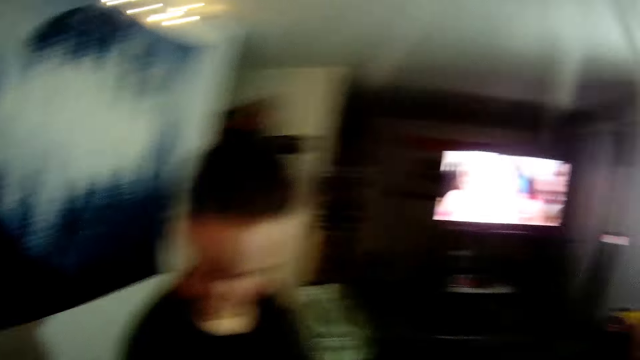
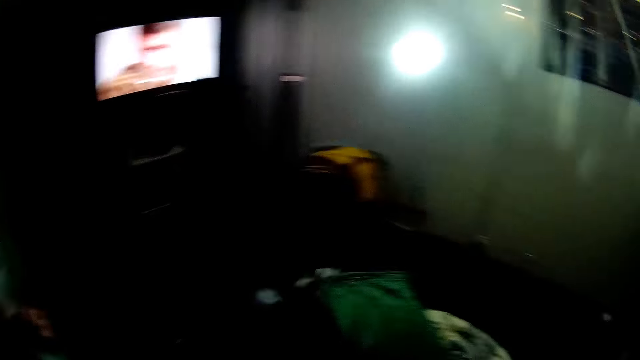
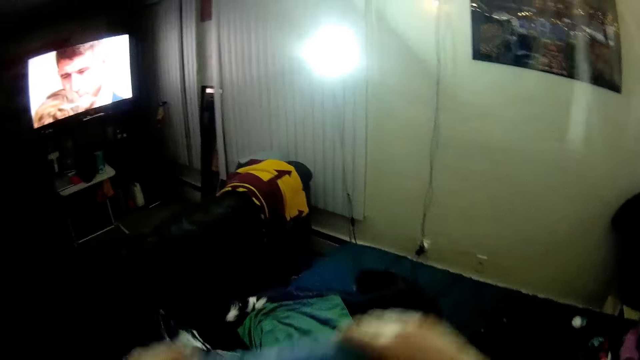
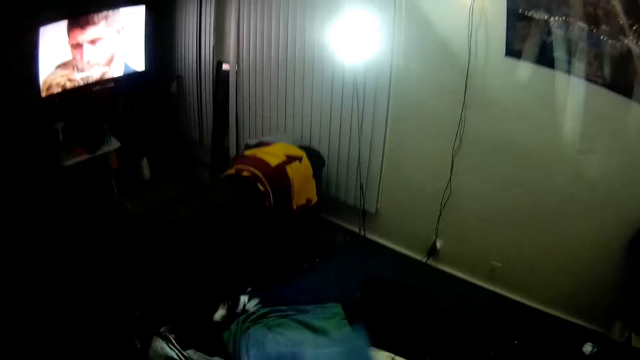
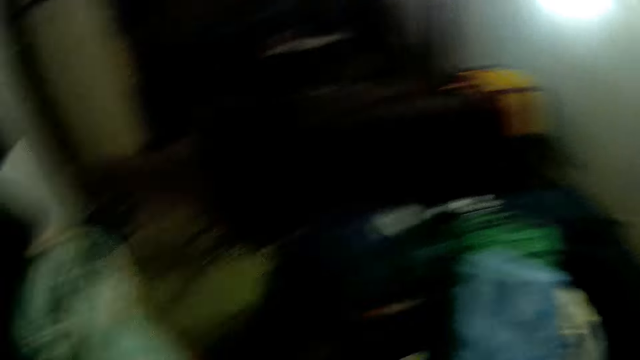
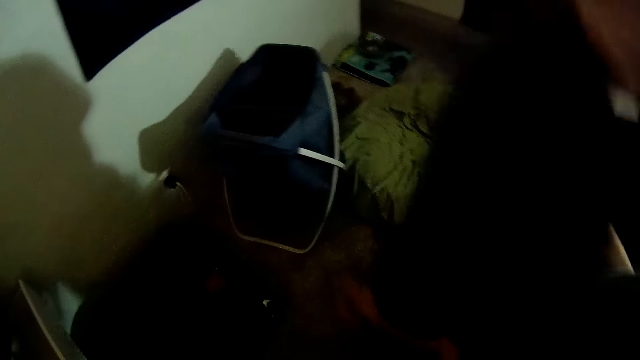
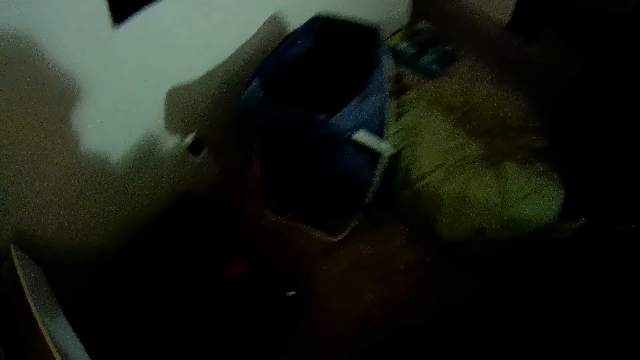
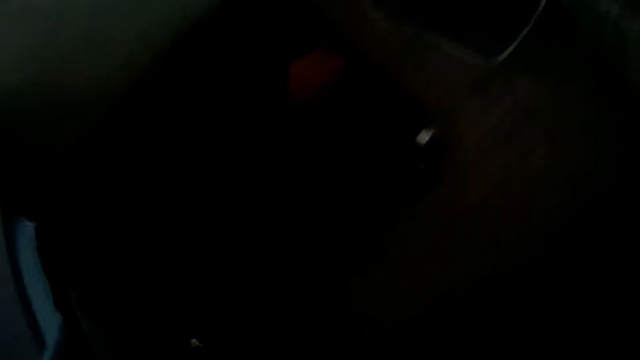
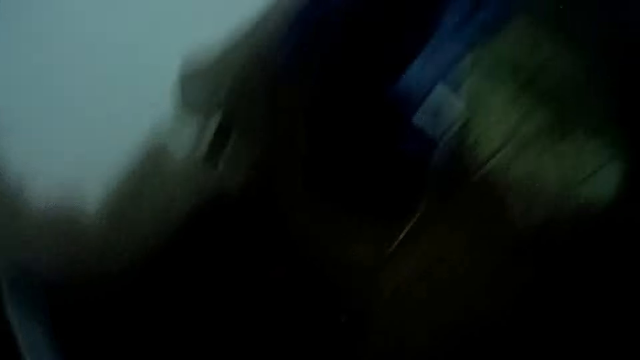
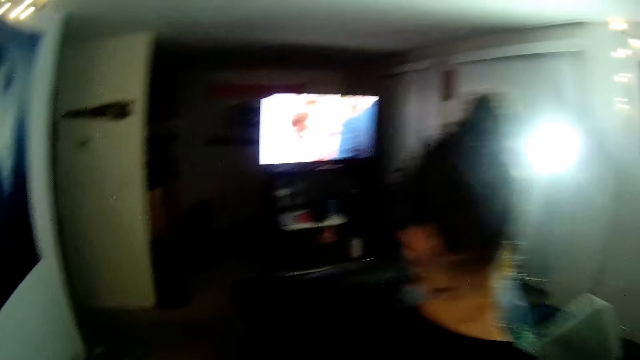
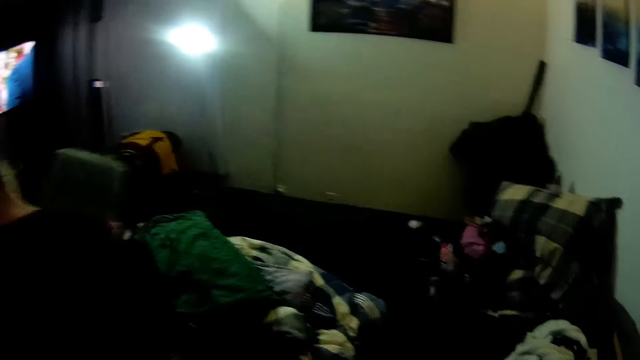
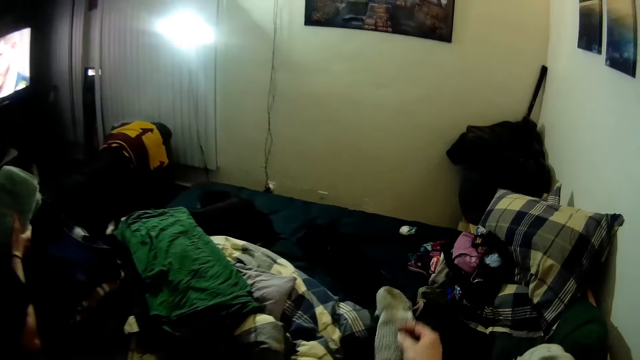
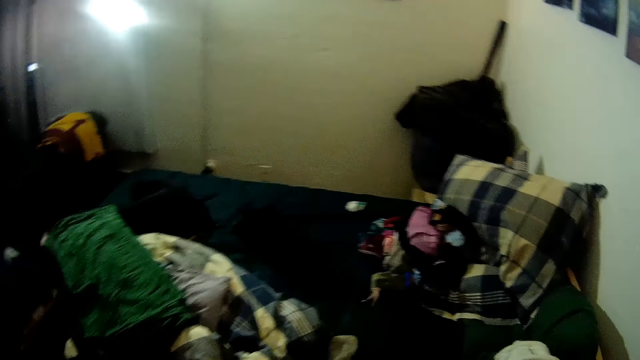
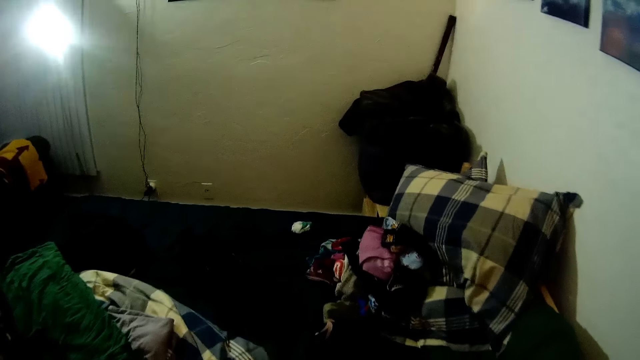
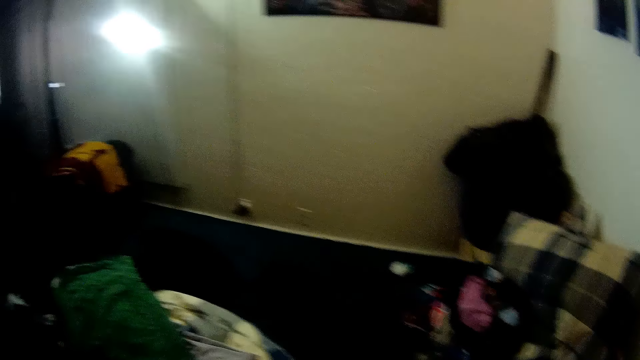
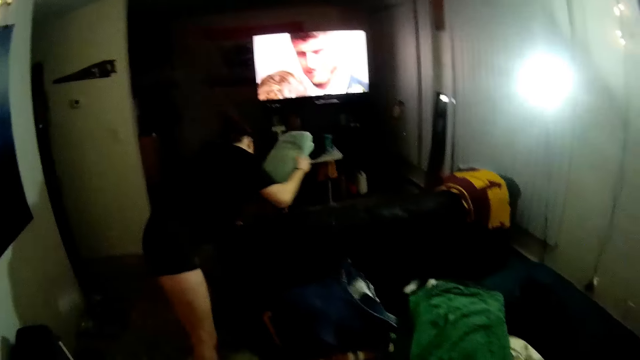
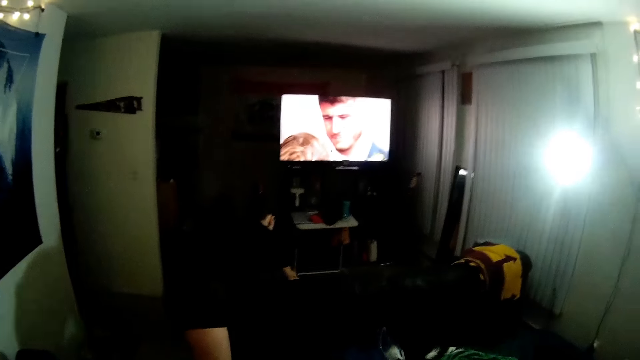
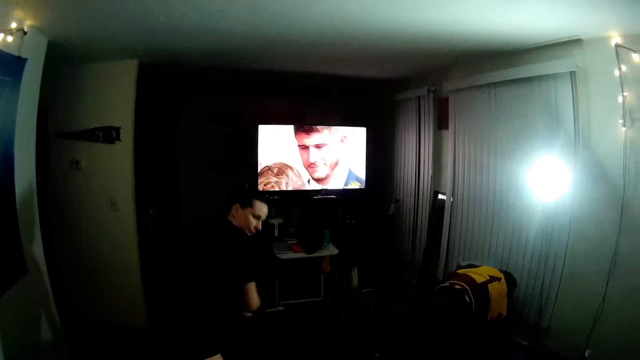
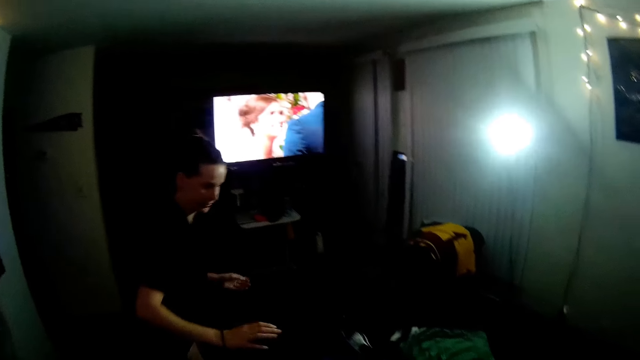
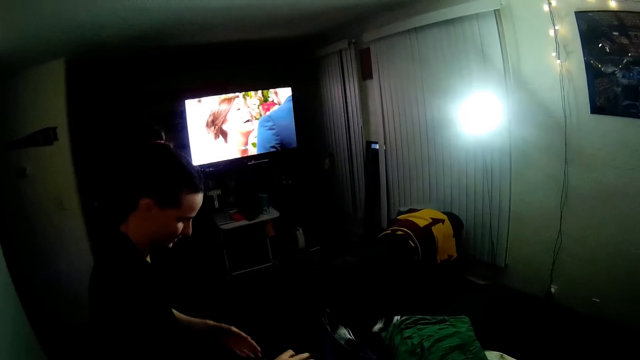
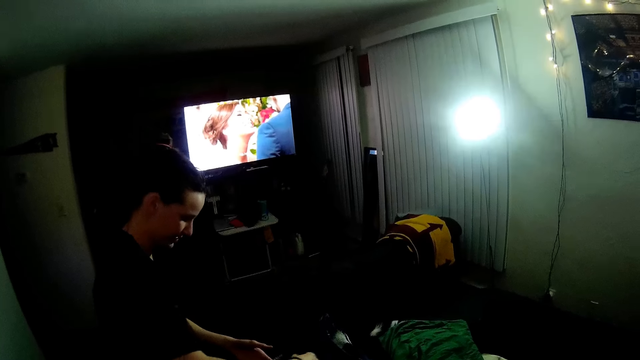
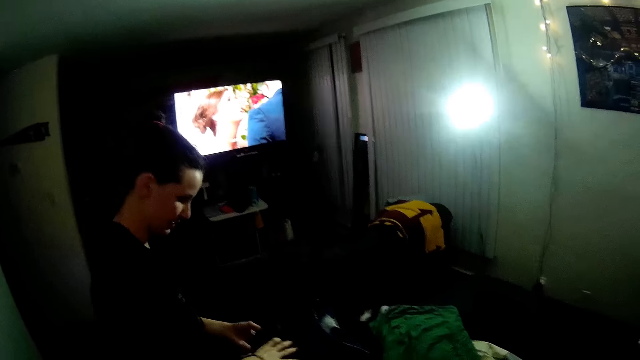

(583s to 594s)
The camera wearer looks around. They place the towel on the bed. They look around. They look down. They place the socks on the bed. They throw something with the right hand. They look around. They look at the television.

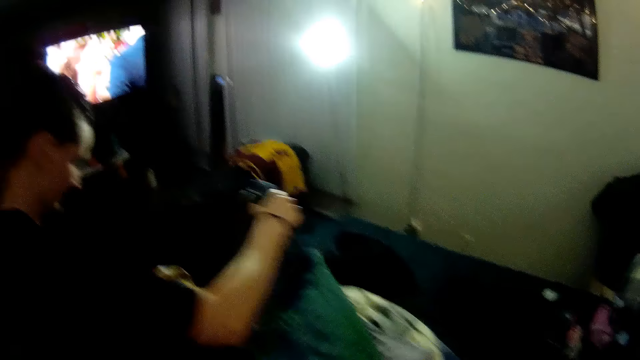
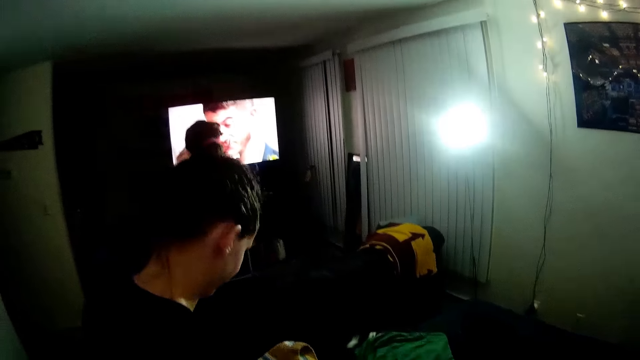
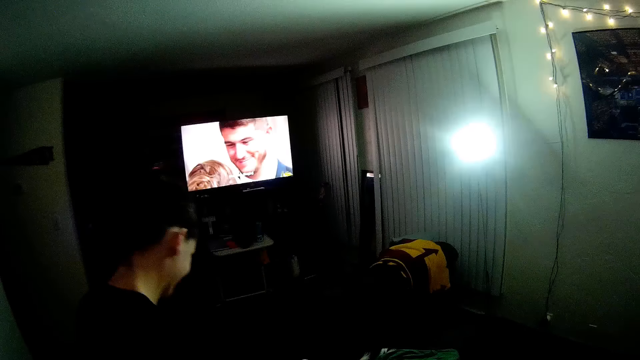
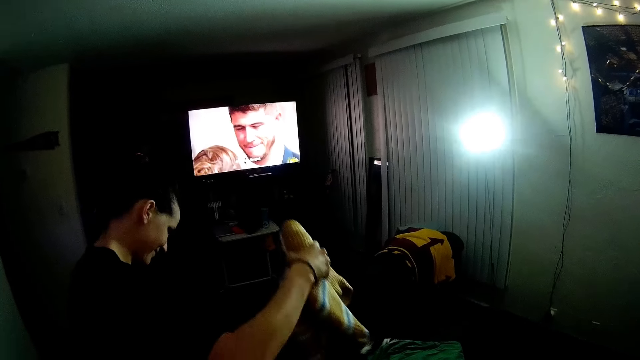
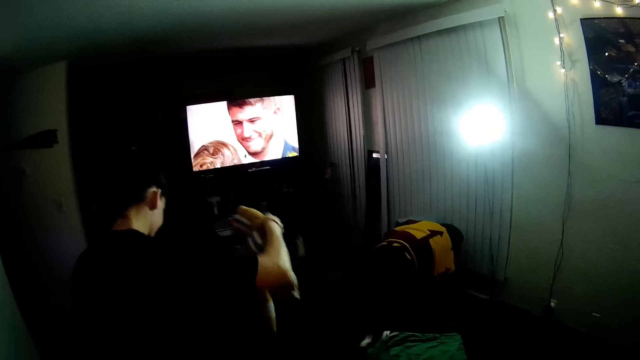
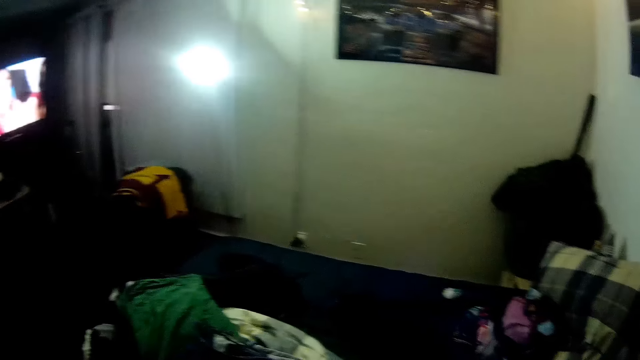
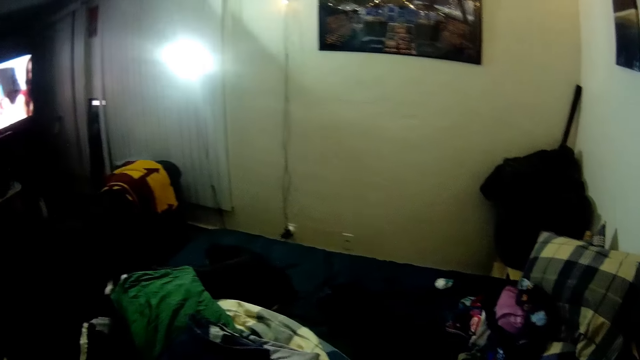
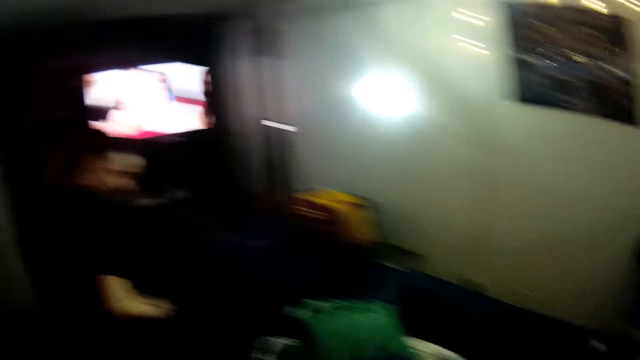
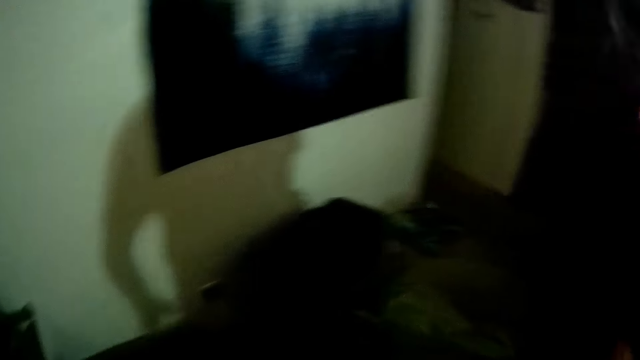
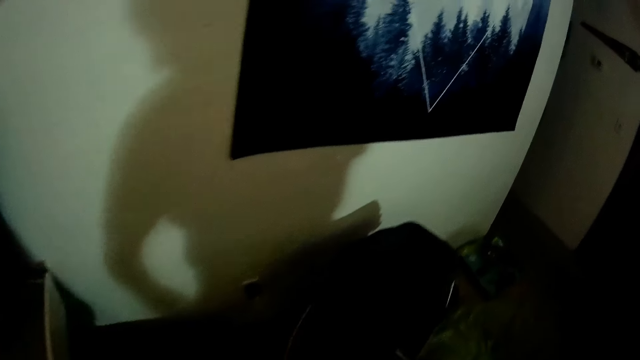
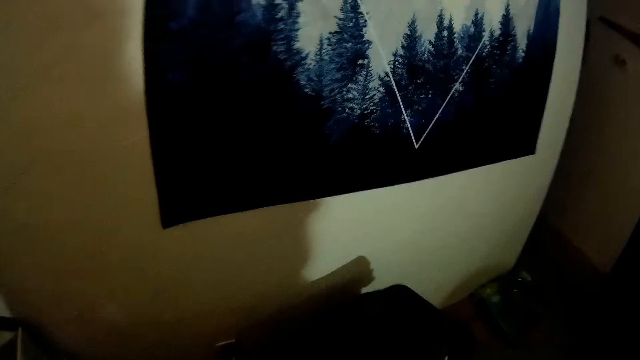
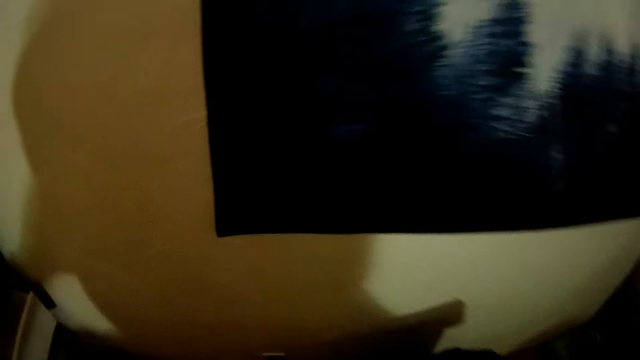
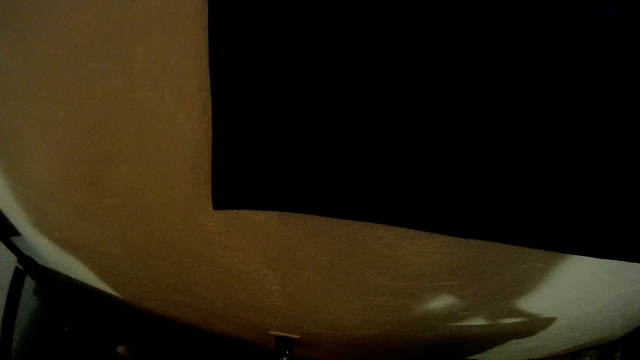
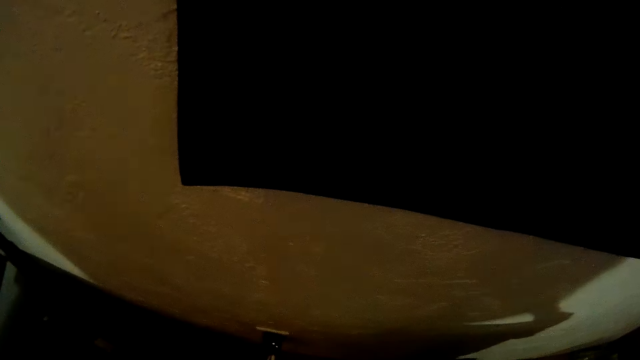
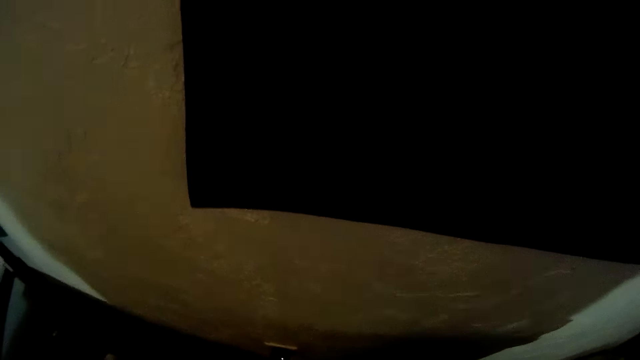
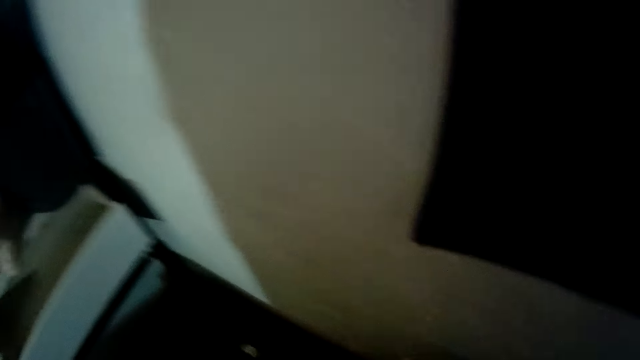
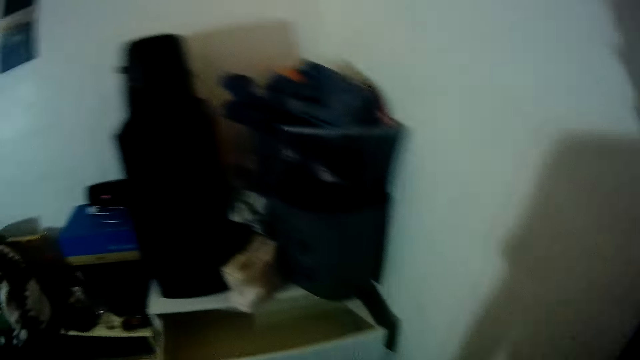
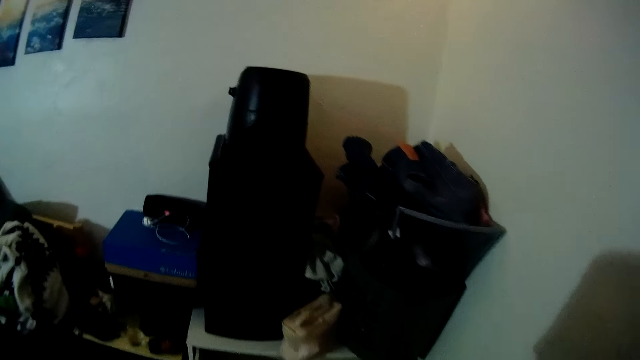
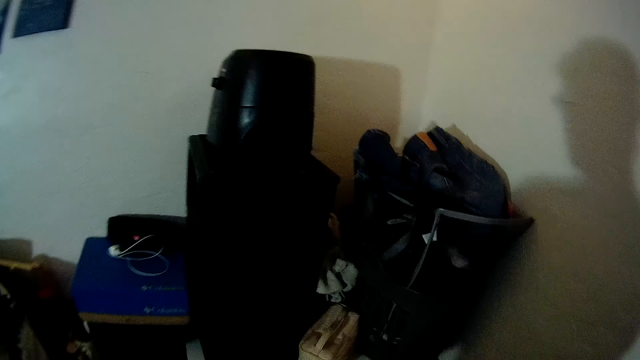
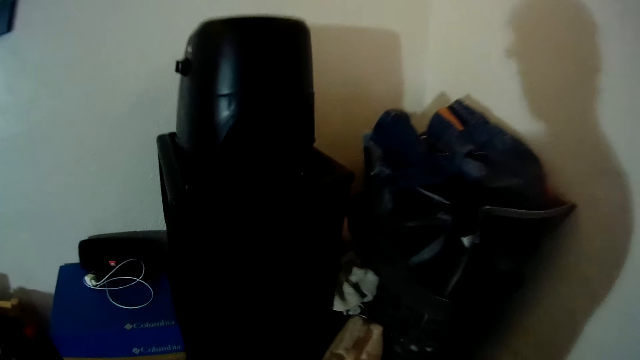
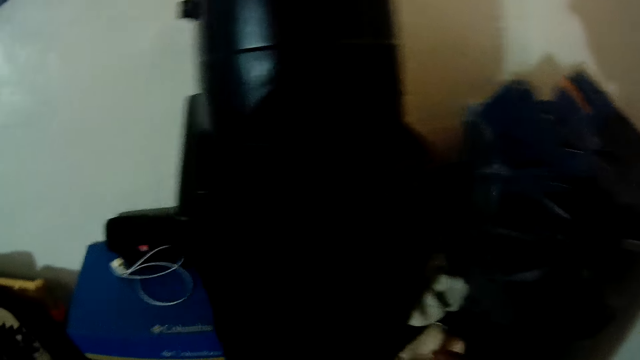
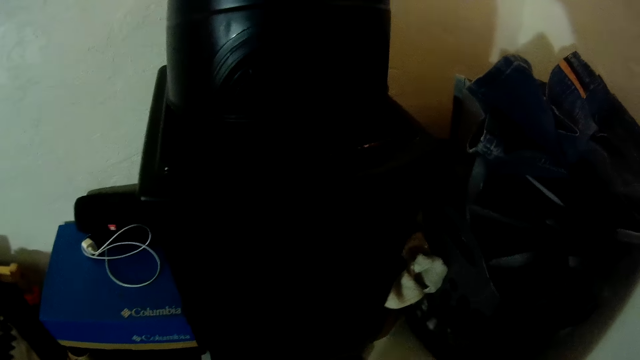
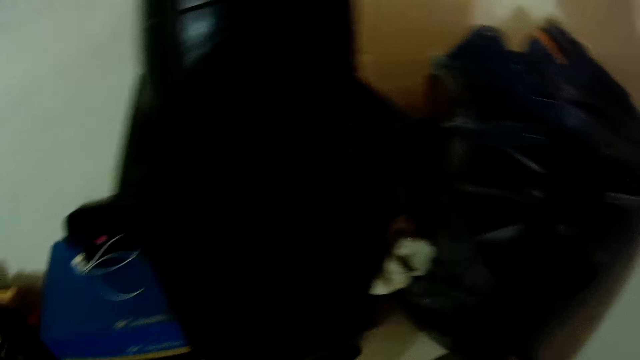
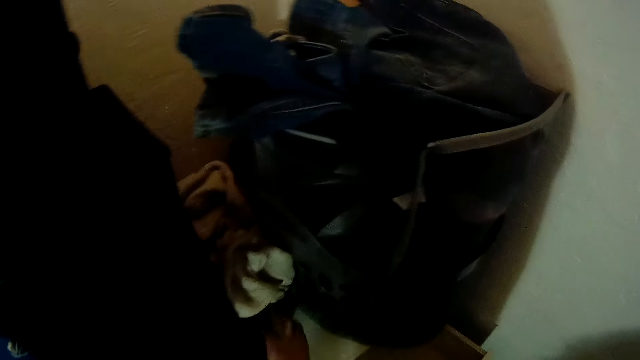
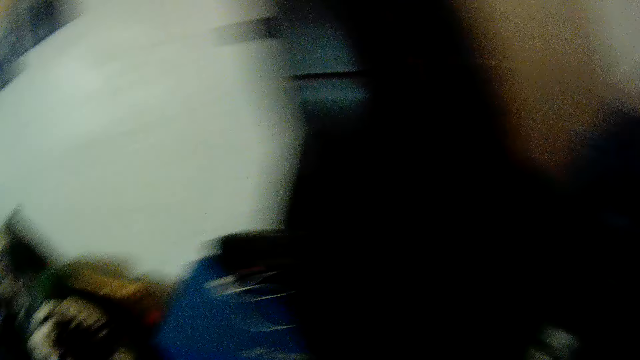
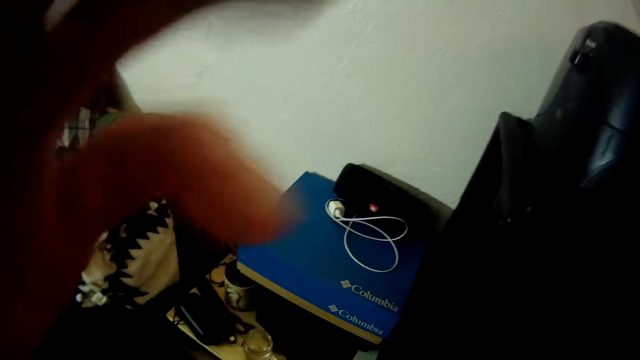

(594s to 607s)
A person holds the cloths with both hands. The person lifts the cloth with the right hand. The camera wearer looks sideways. They look down. They look on the left side.
